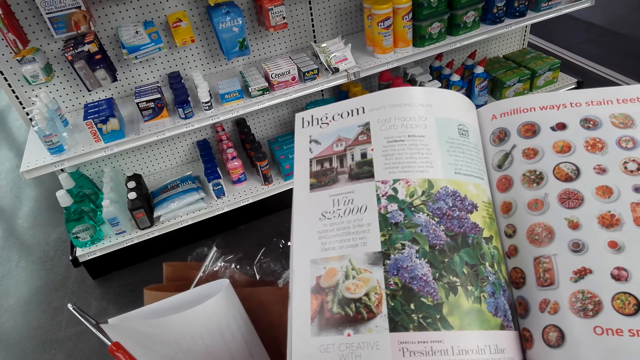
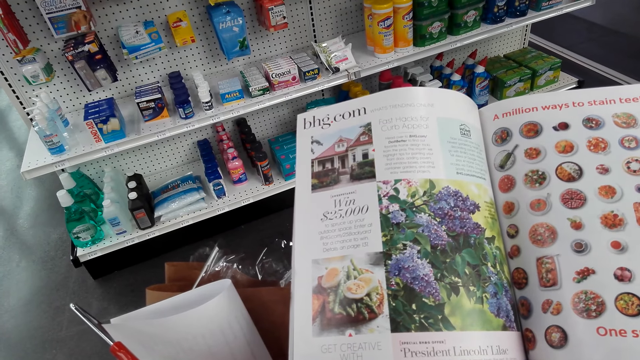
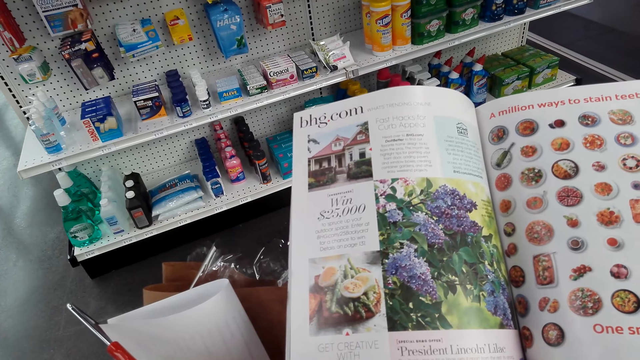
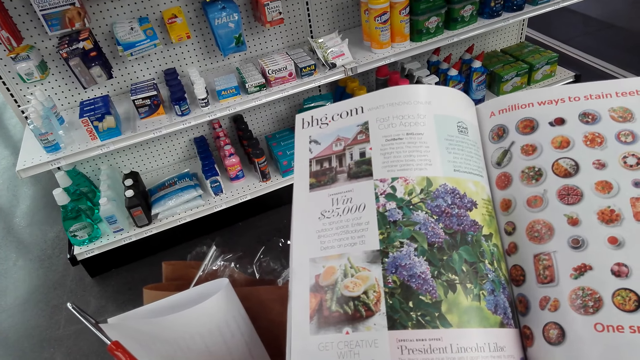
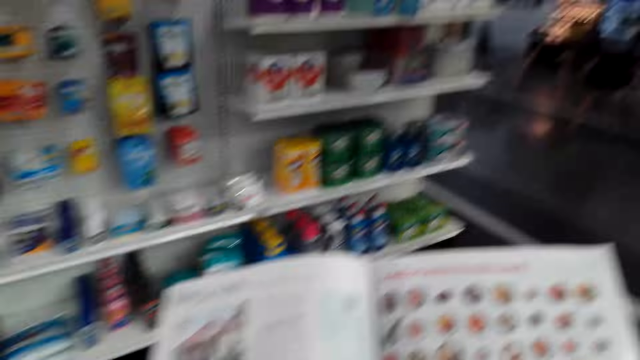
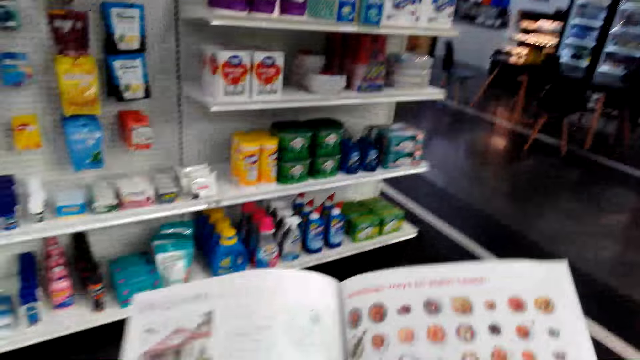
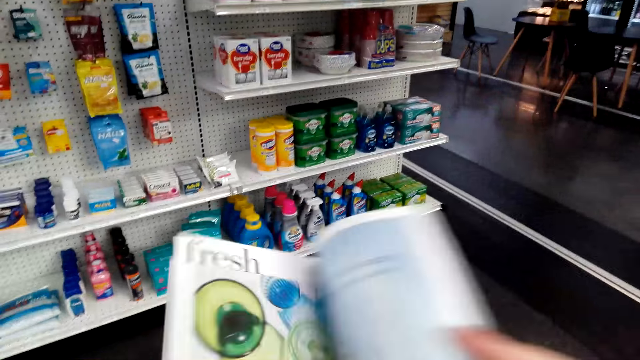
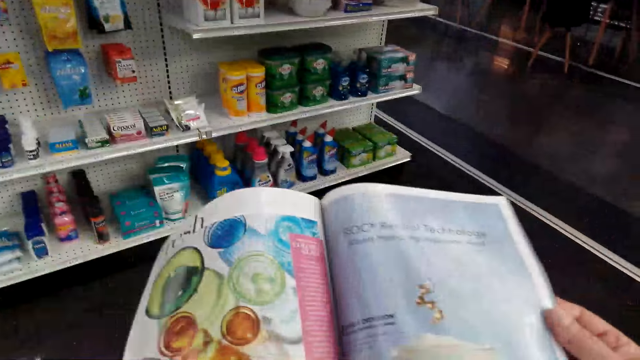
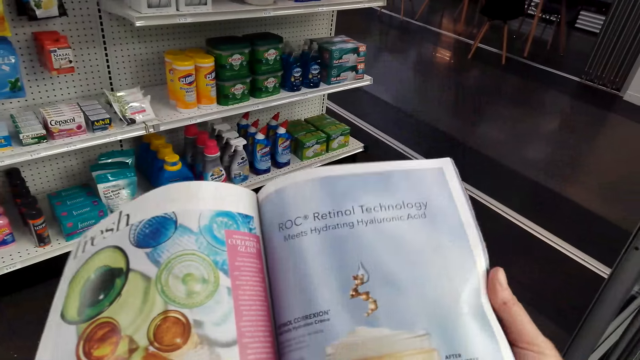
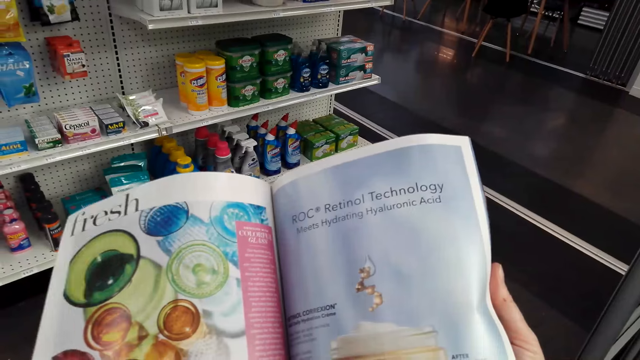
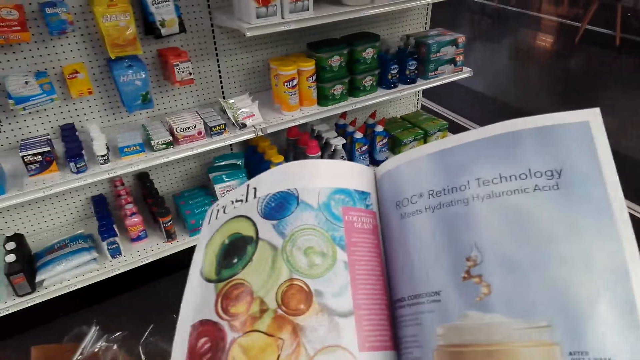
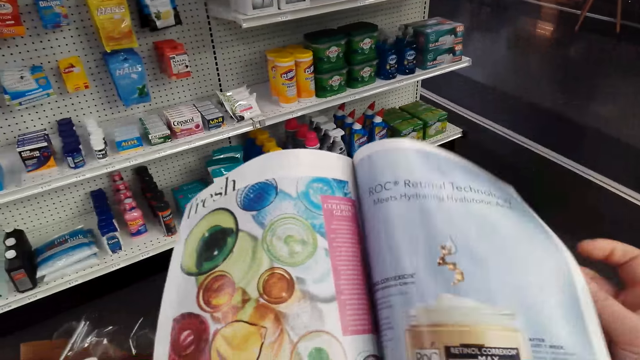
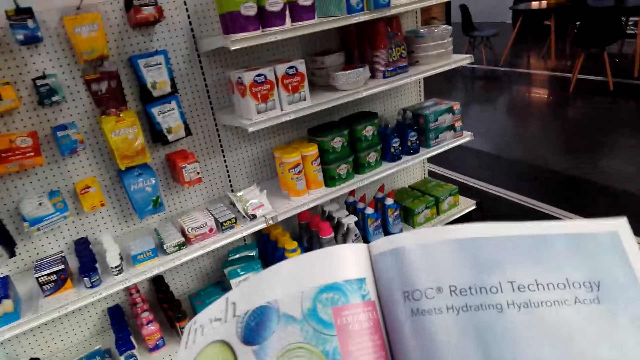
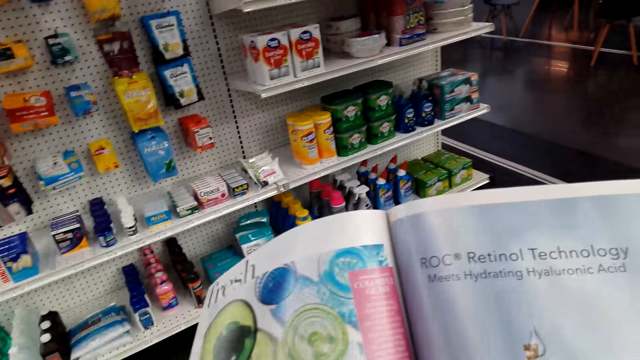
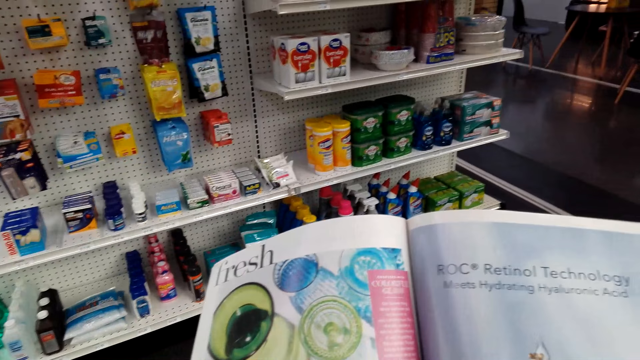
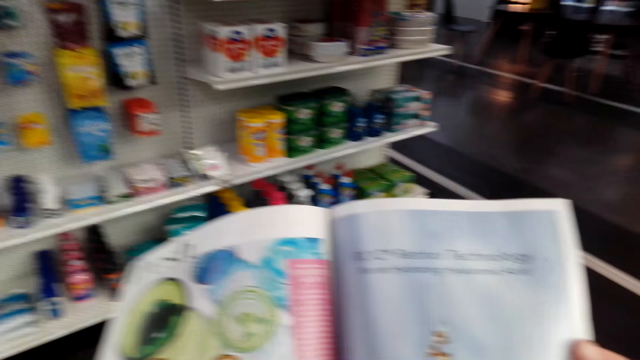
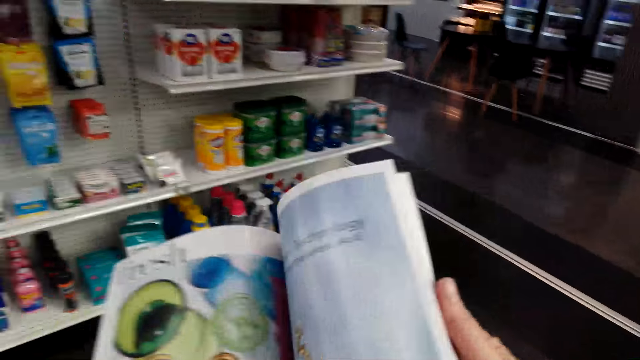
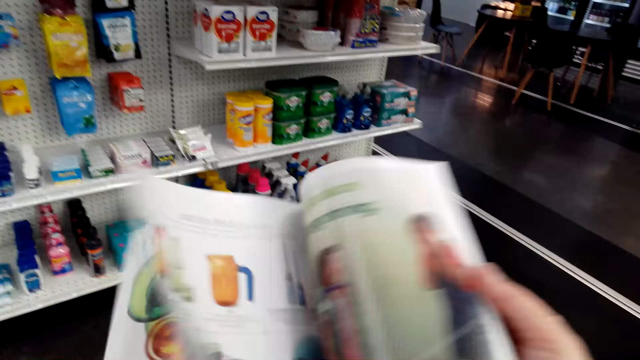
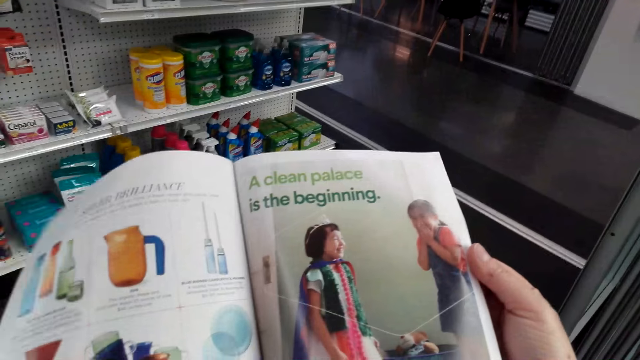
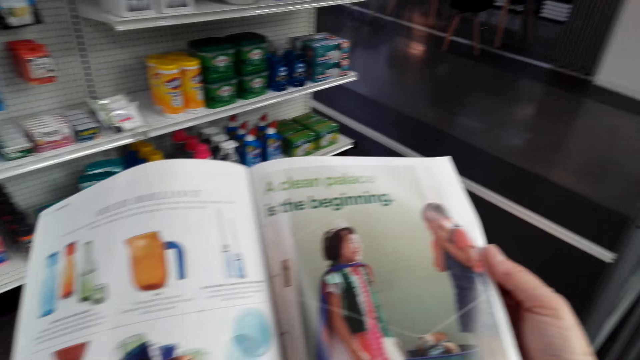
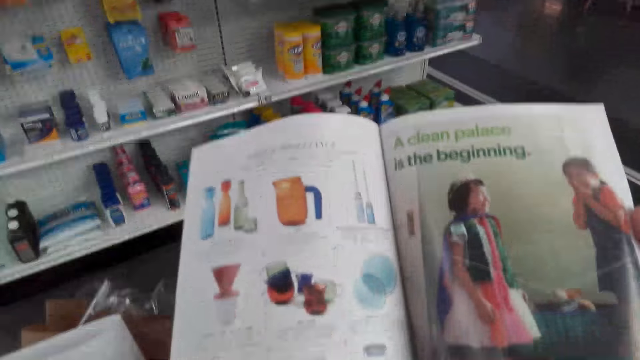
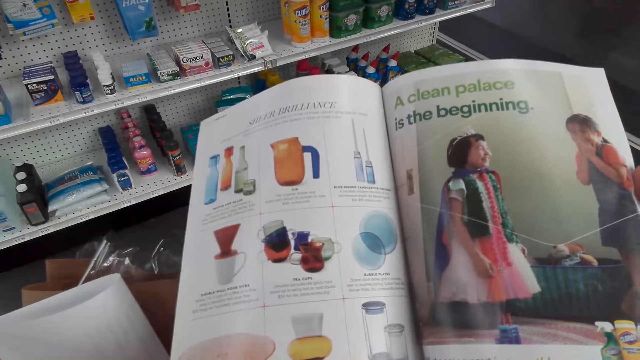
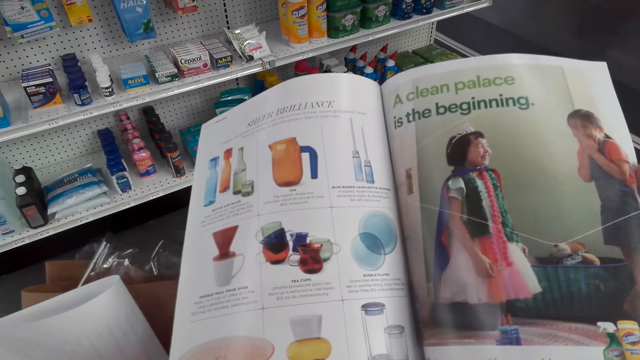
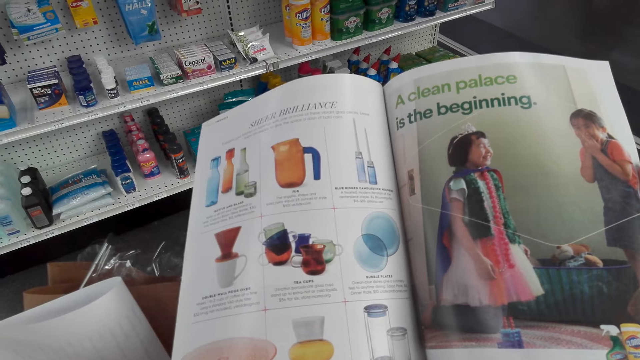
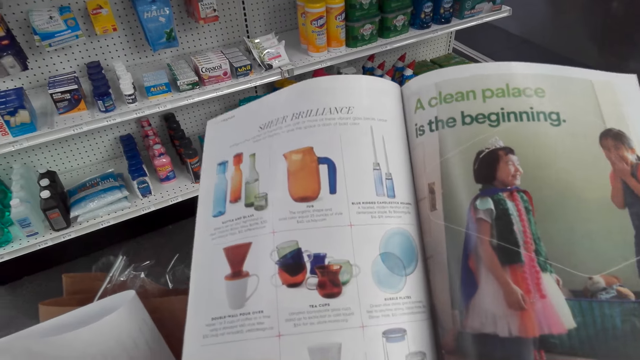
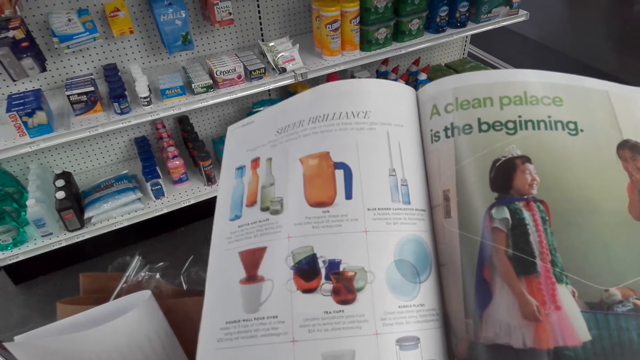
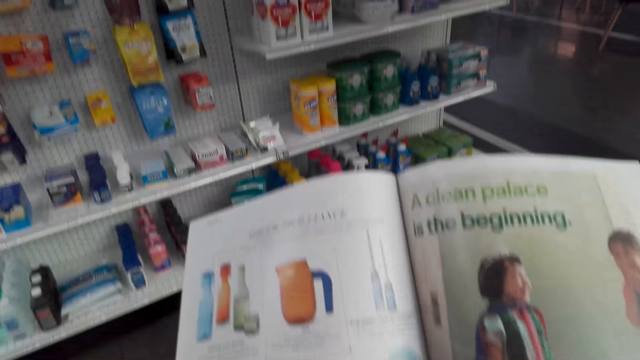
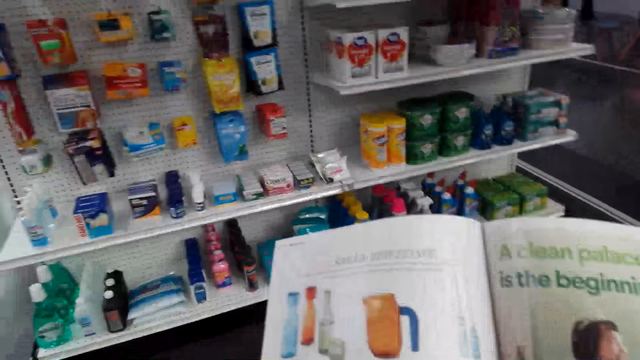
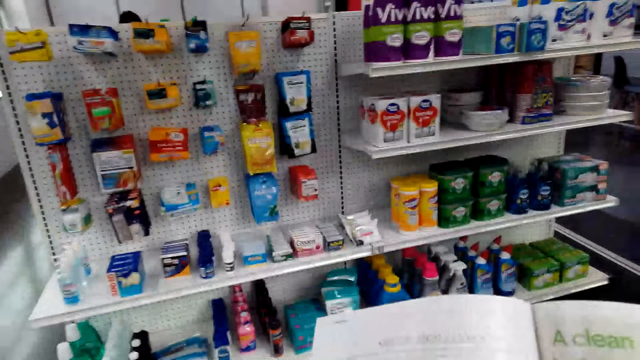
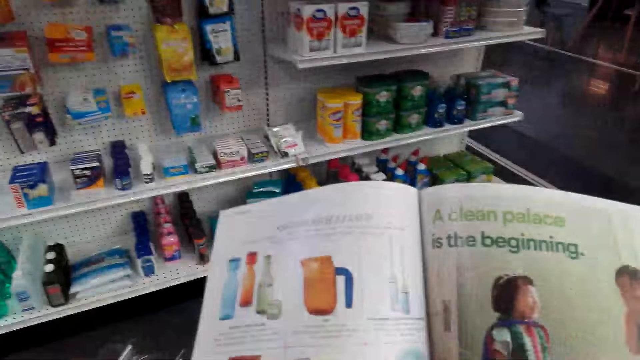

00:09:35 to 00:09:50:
The camera wearer flips the magazine. They read the magazine. They adjust the magazine in the hand. They flip the magazine. They read the magazine.

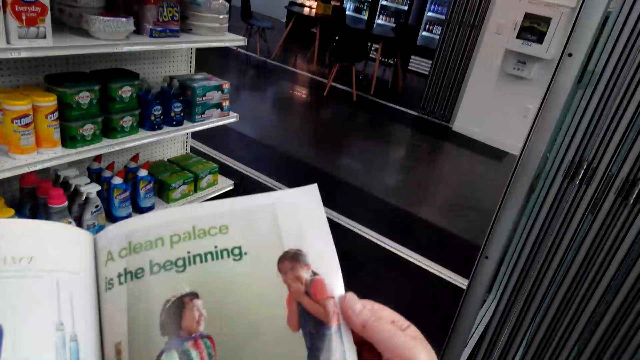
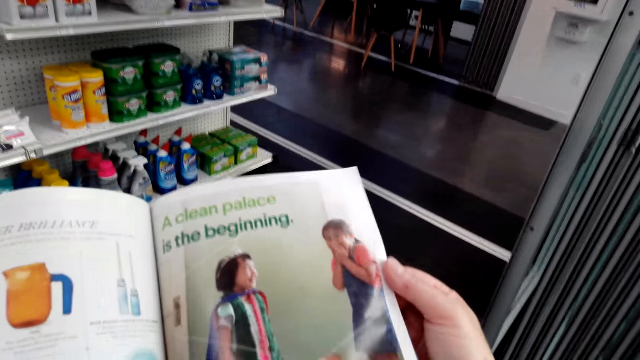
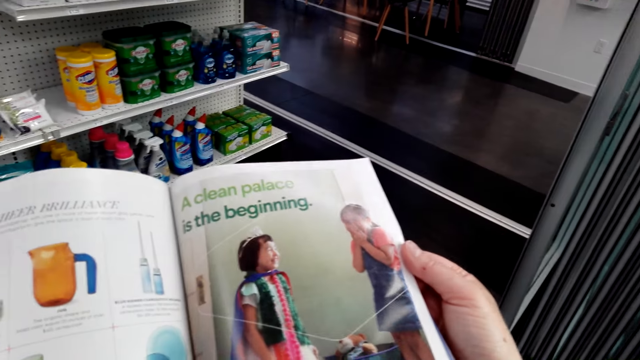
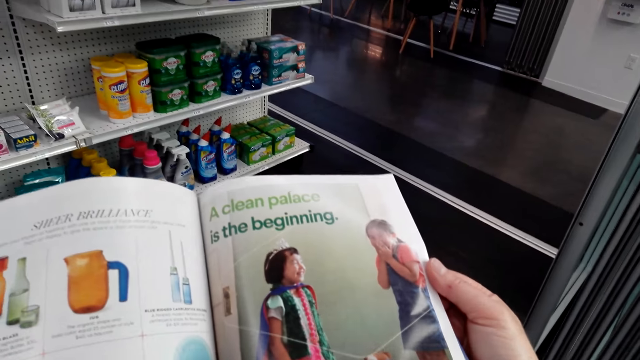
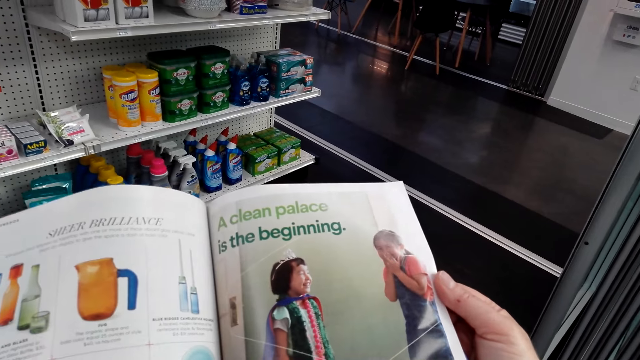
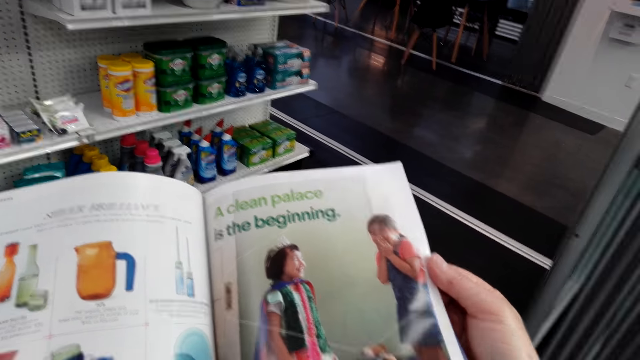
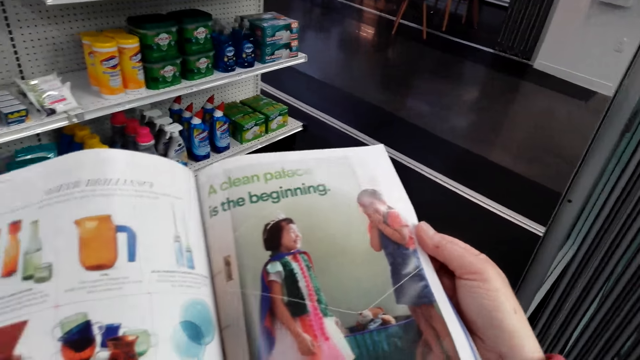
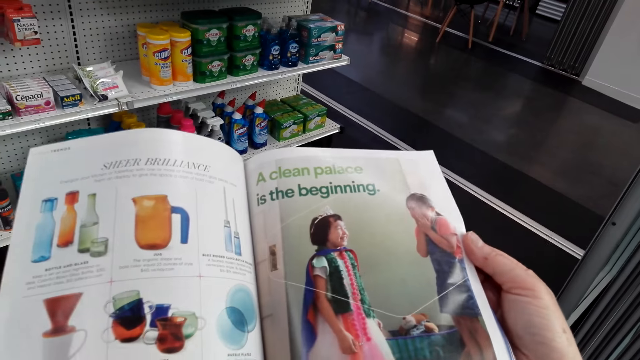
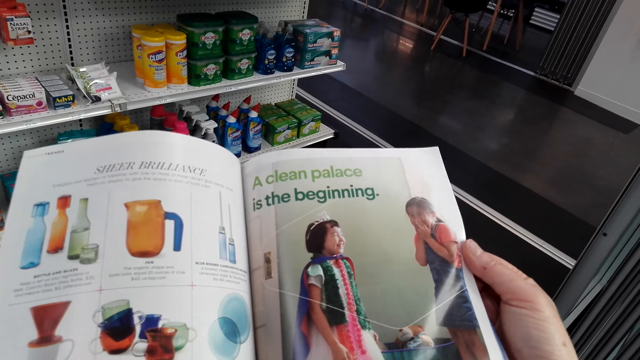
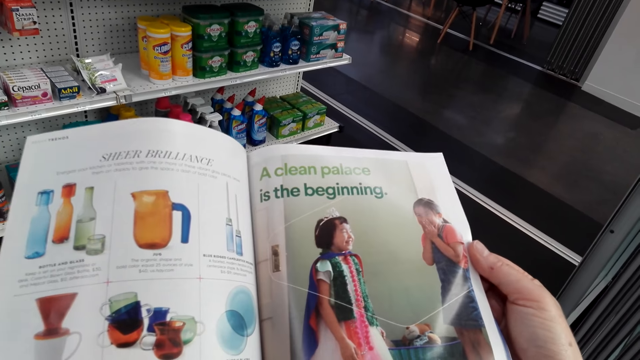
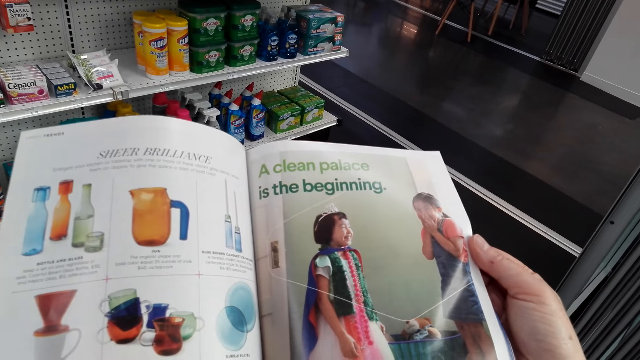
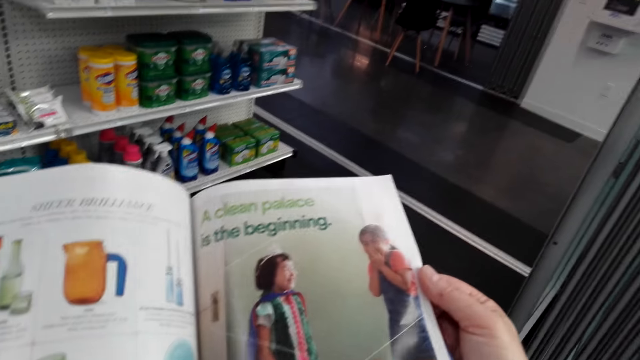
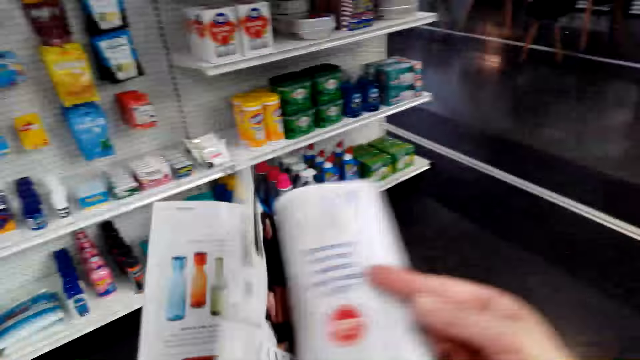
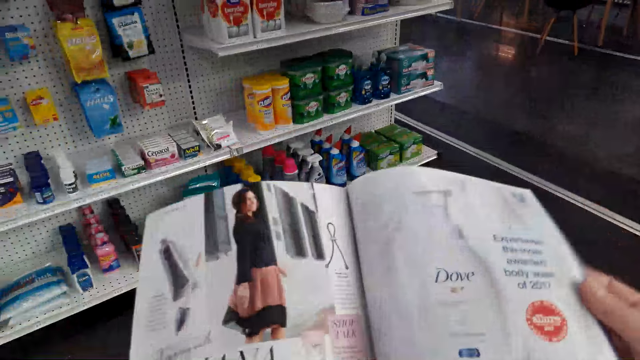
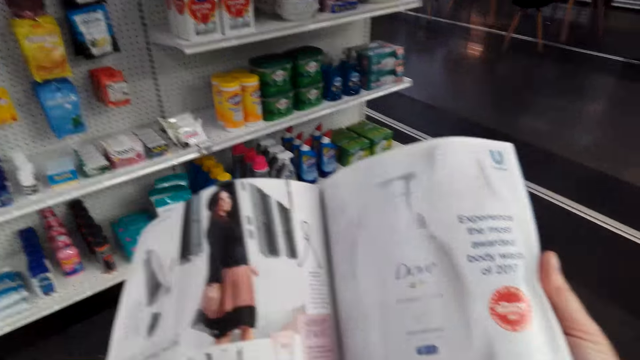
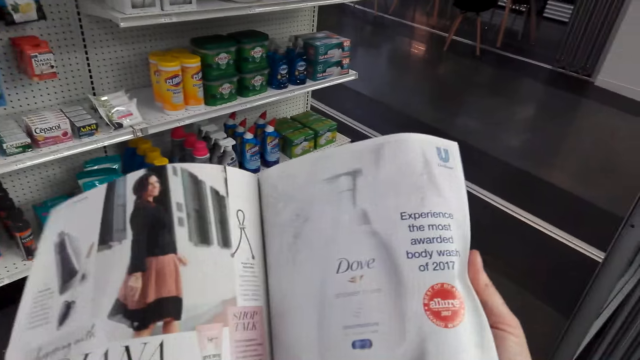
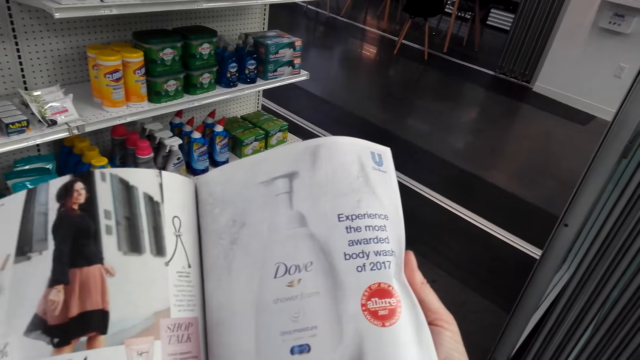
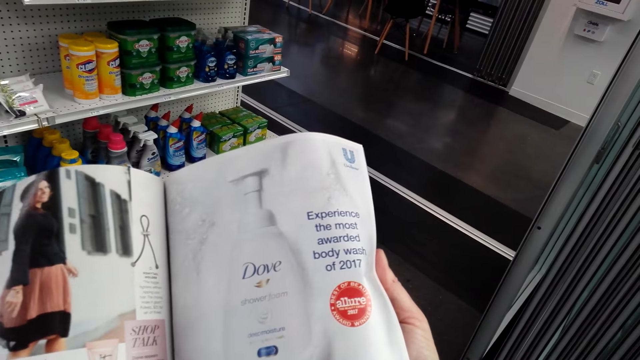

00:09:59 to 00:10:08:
The camera wearer flips the magazine to the next page. They read the magazine.
